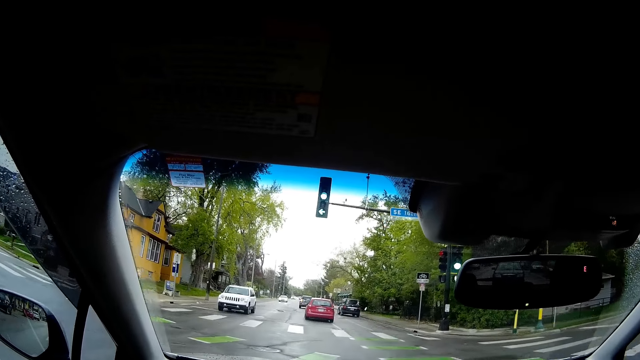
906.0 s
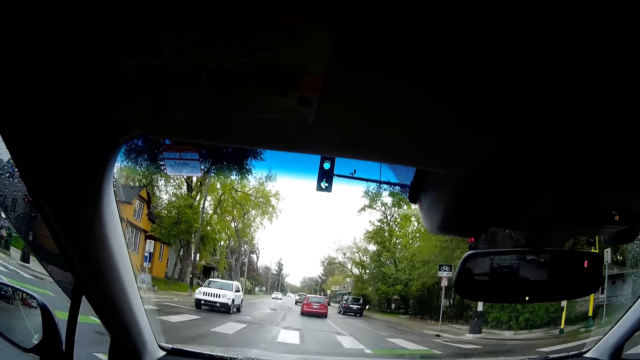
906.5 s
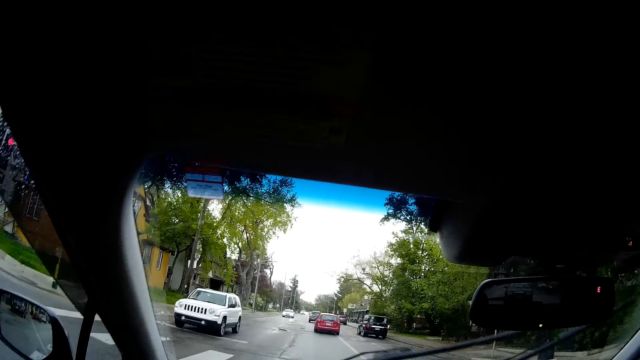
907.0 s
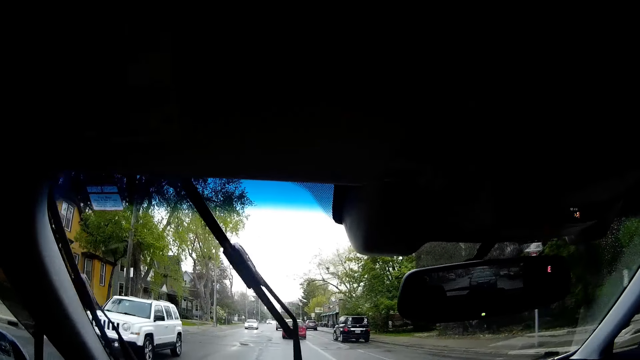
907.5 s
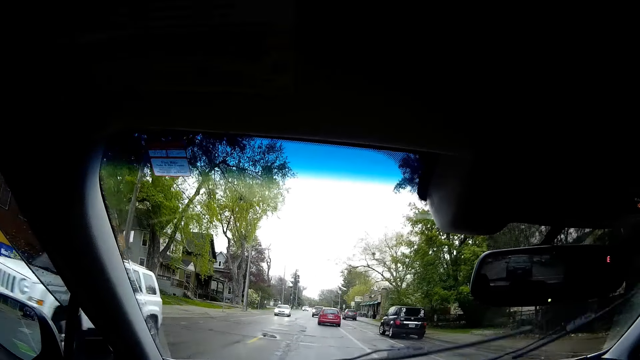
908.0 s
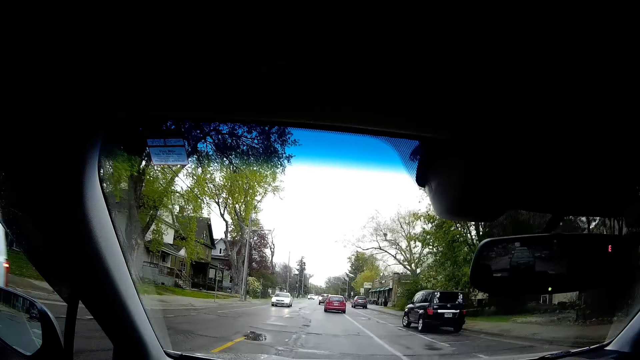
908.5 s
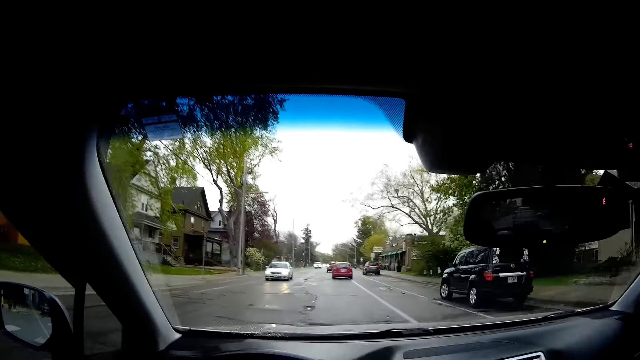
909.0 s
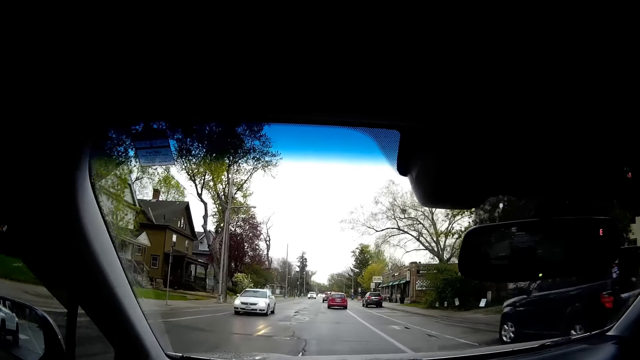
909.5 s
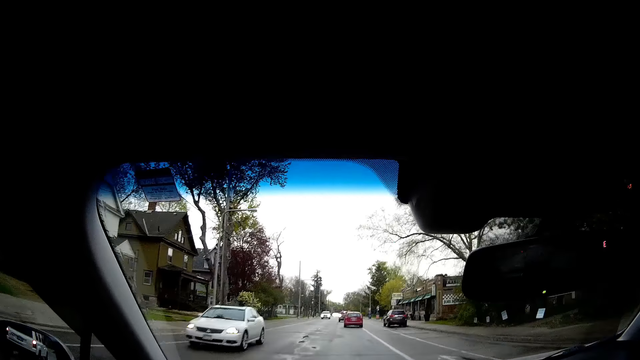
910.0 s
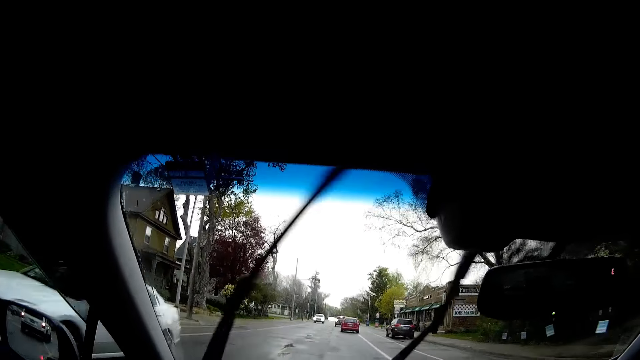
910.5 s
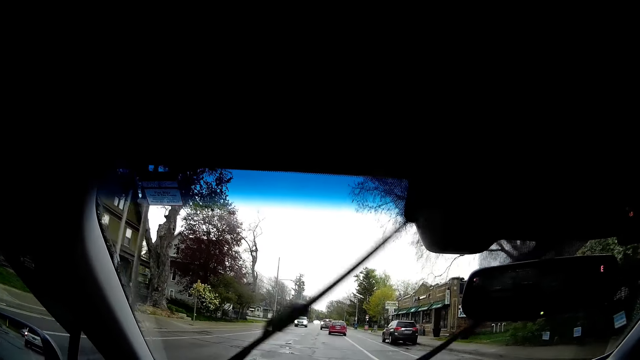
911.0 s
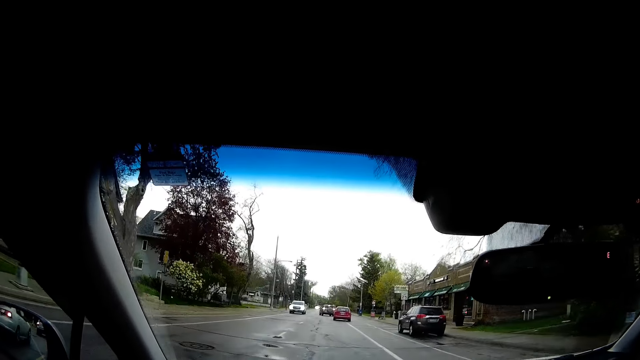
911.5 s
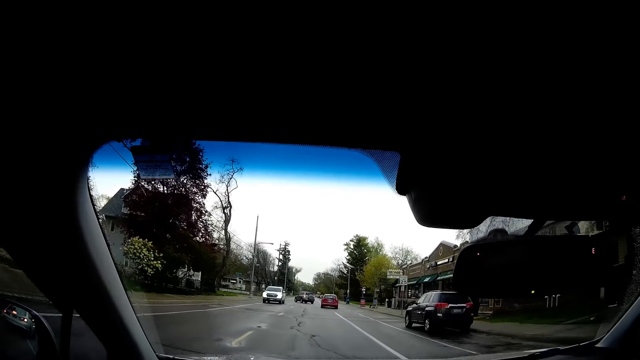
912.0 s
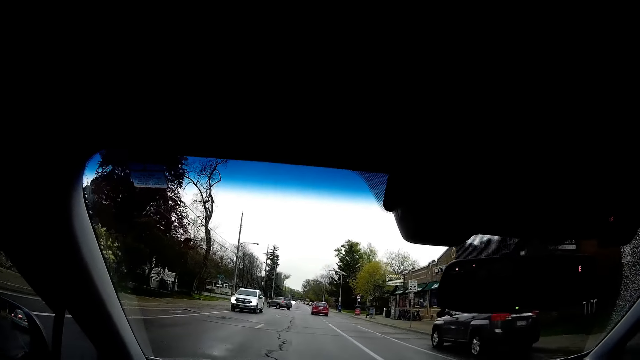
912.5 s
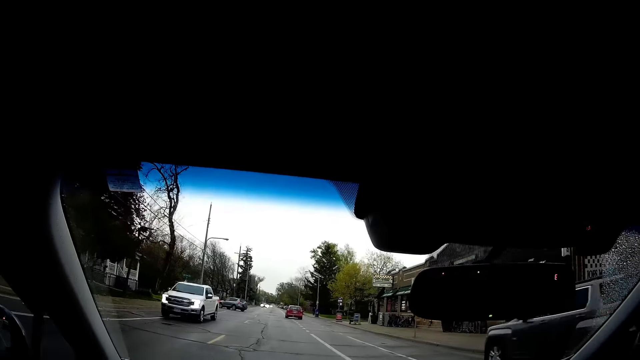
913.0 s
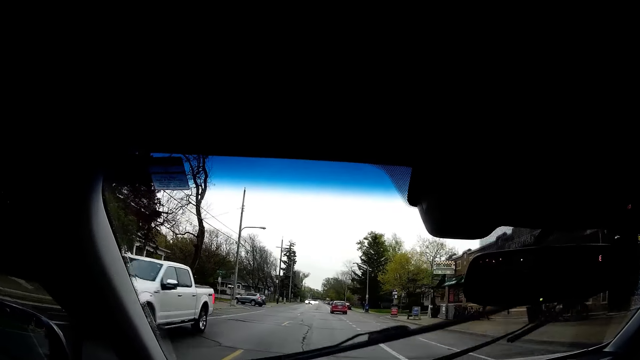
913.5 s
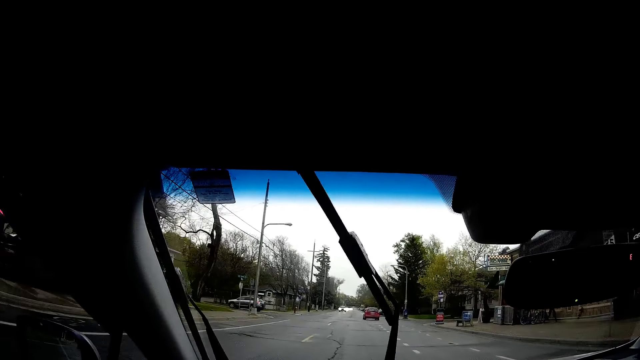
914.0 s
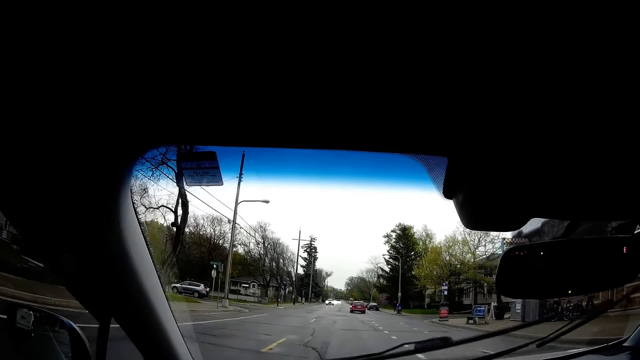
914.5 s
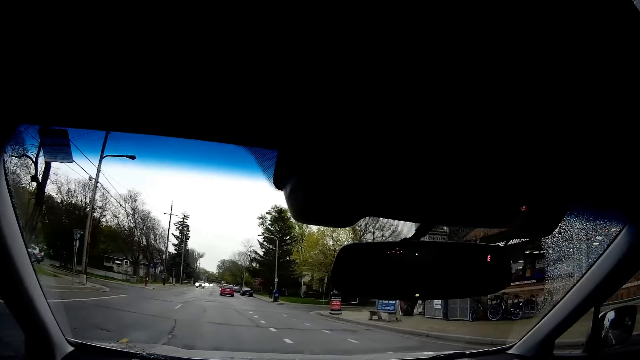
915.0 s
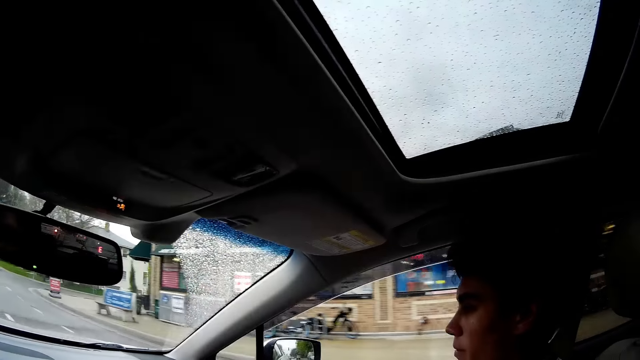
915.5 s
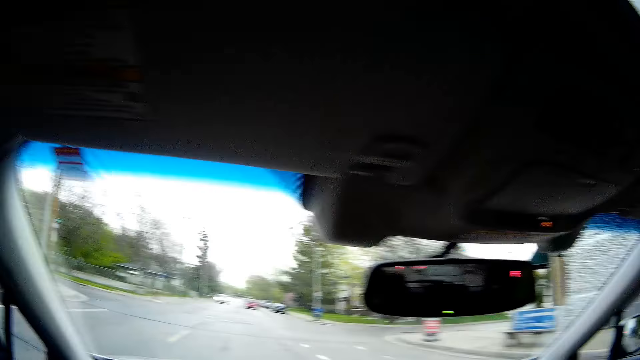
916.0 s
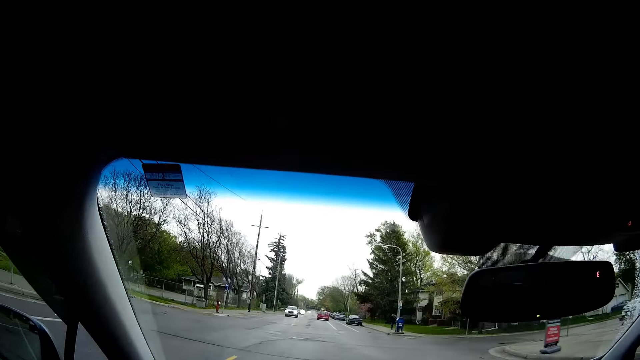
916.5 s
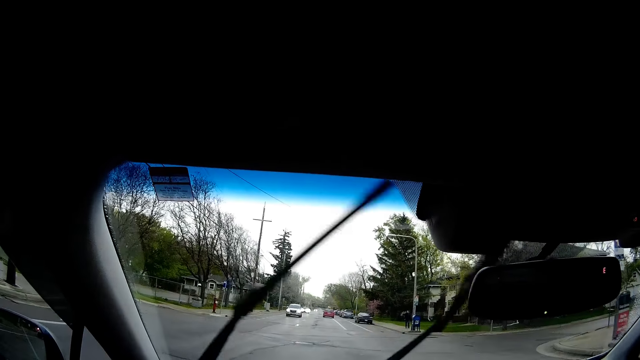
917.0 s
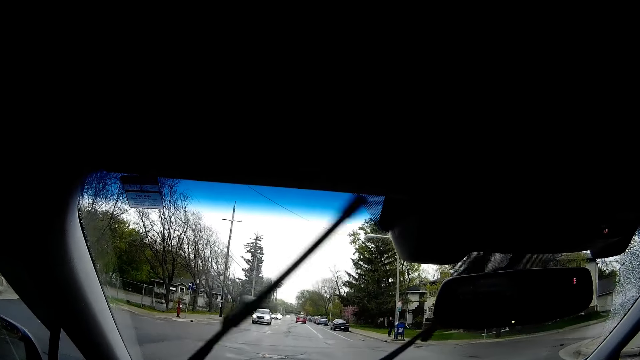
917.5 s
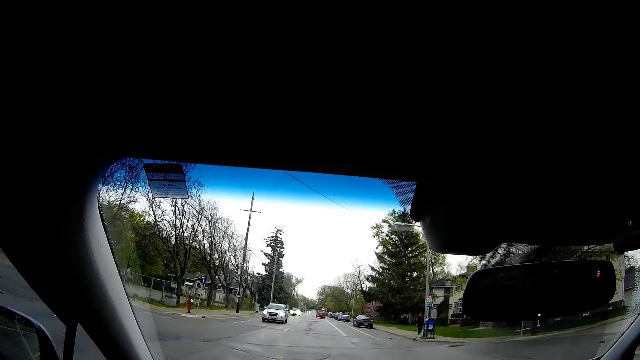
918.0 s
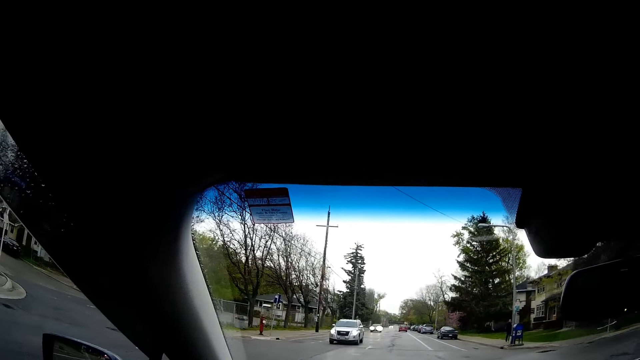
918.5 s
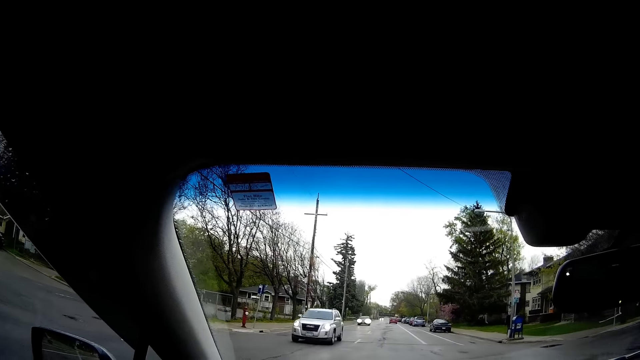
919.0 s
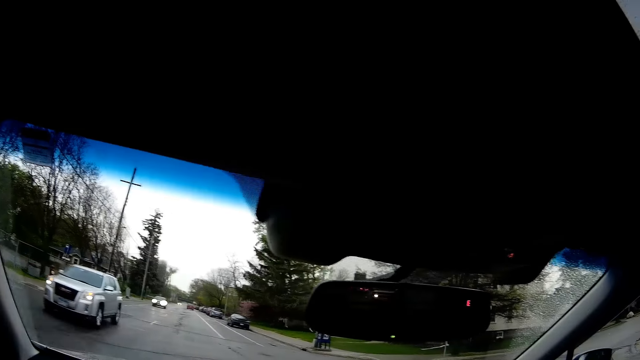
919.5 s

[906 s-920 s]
The camera wearer drives on the road, speaks to a man and looks at the man. They drive on the road. The man speaks to the camera wearer.

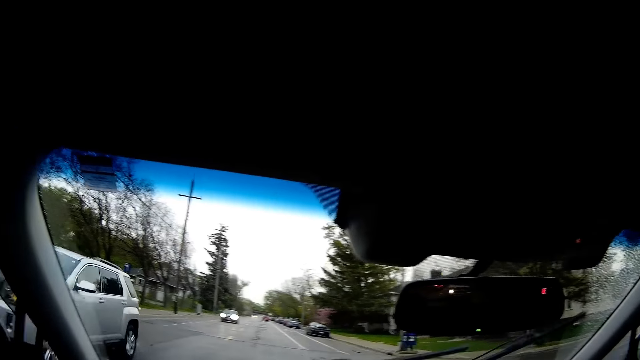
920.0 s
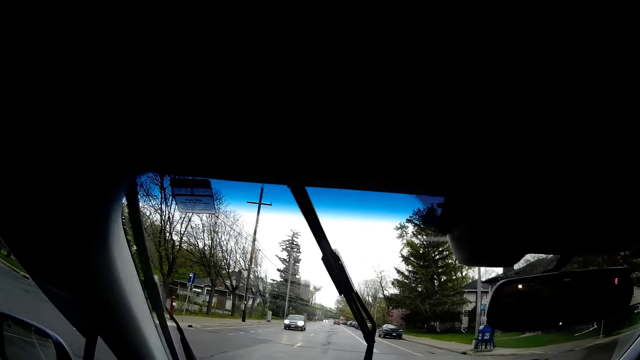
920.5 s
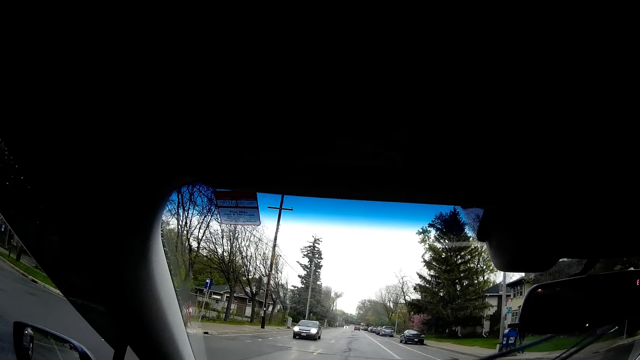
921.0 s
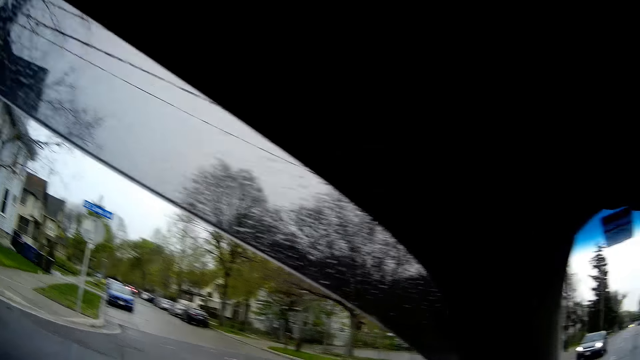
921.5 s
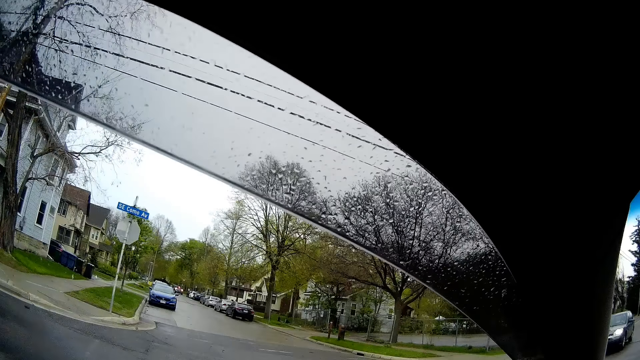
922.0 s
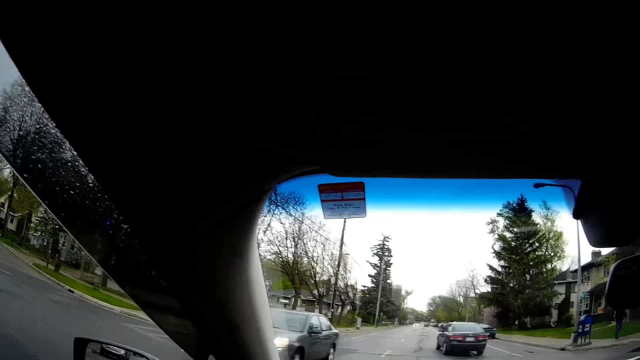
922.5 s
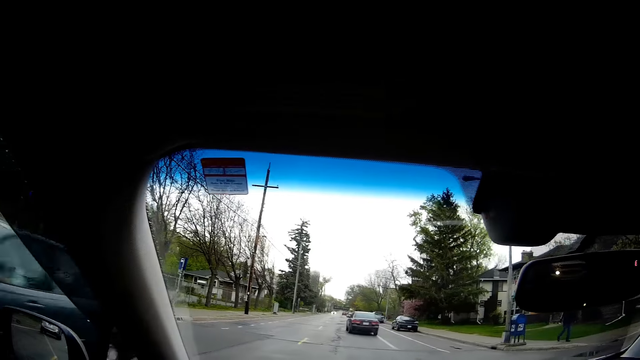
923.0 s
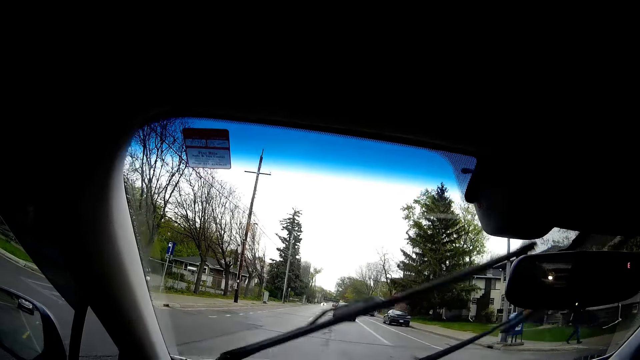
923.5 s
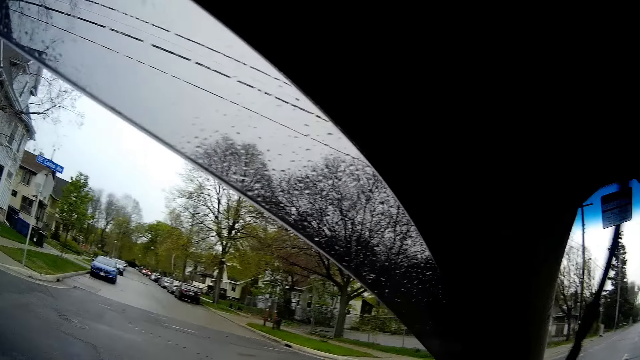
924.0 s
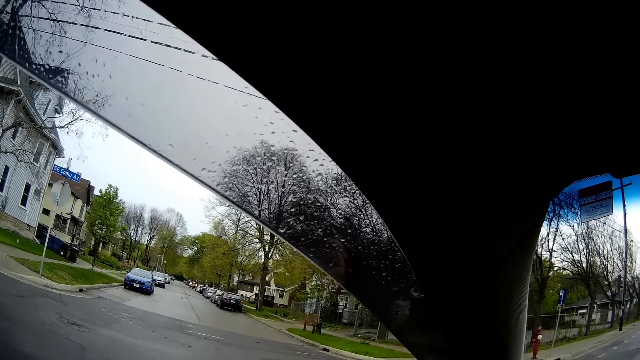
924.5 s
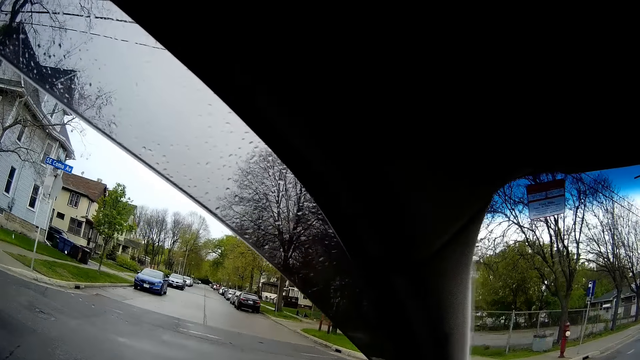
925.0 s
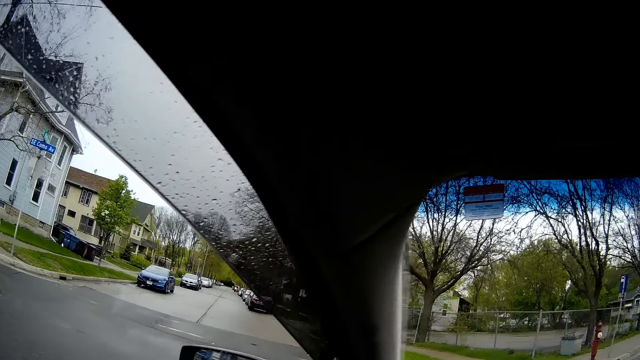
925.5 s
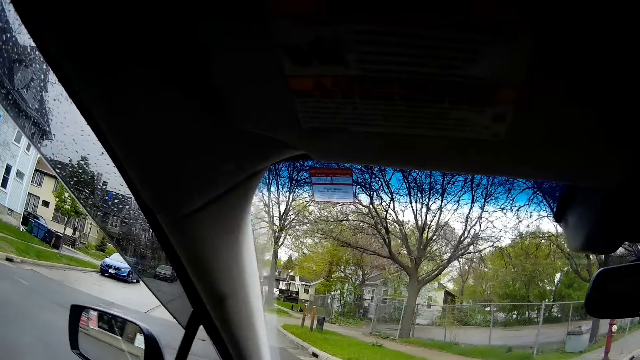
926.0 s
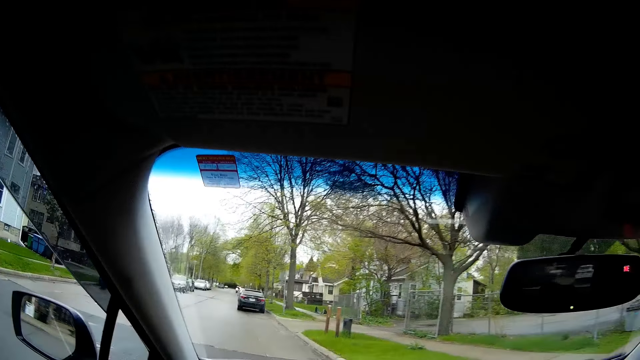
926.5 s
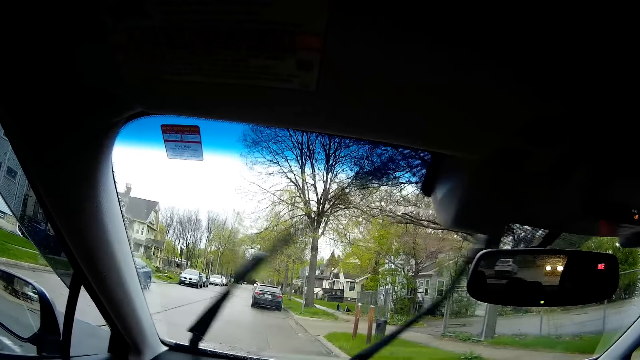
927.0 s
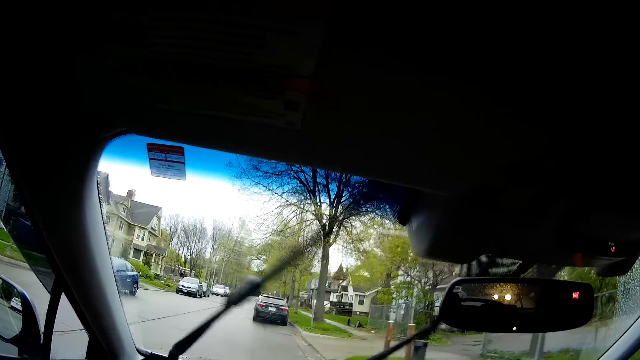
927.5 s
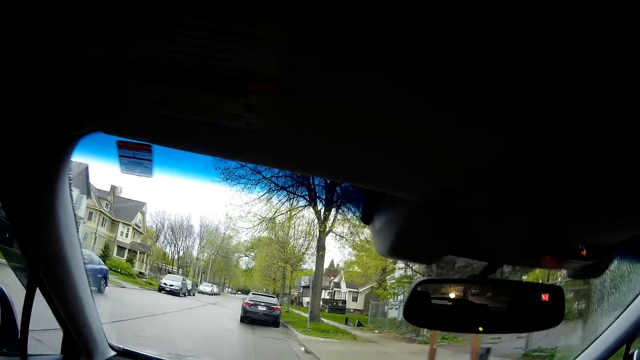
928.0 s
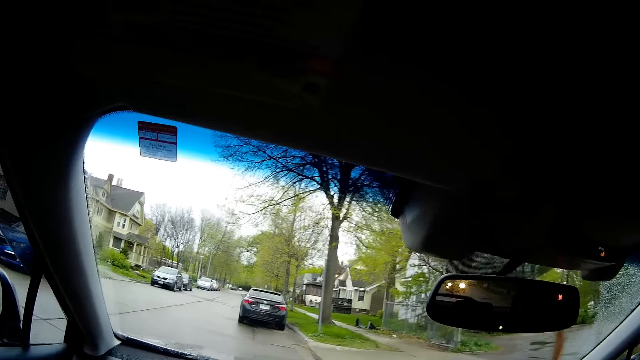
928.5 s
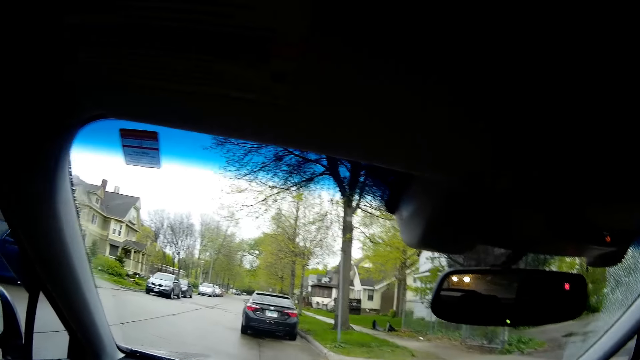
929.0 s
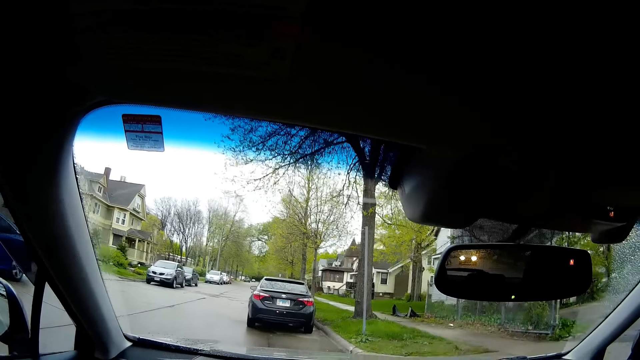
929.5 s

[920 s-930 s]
The camera wearer drives on the road and speaks to a man. They turn the car into a street.
